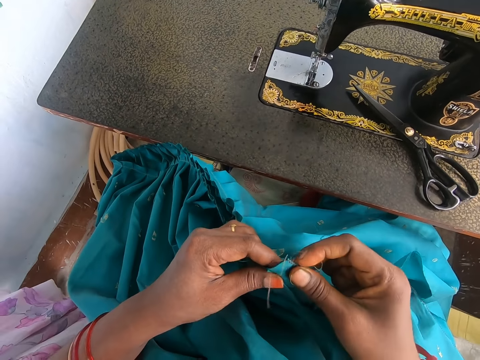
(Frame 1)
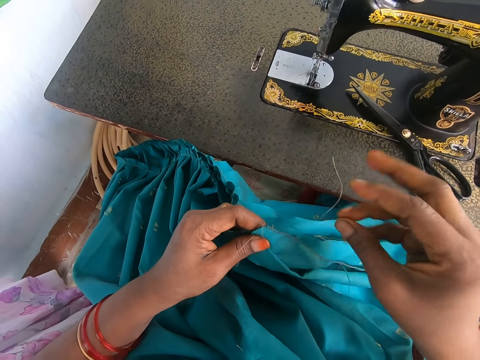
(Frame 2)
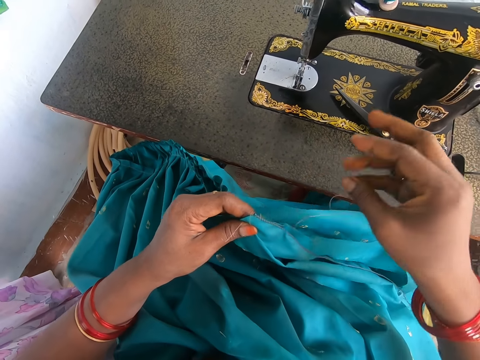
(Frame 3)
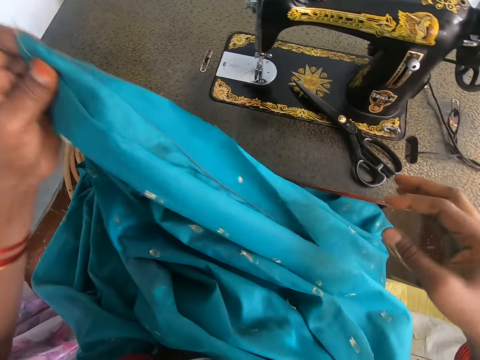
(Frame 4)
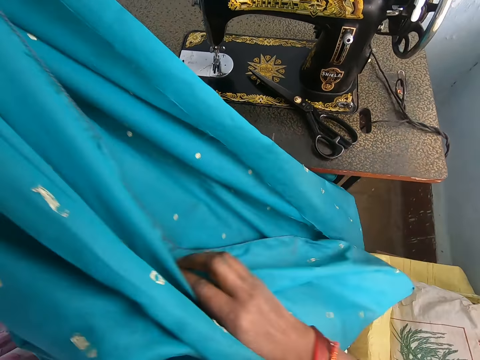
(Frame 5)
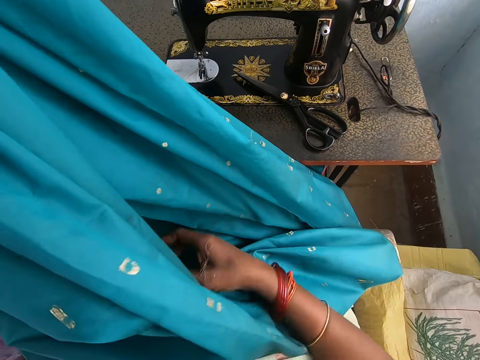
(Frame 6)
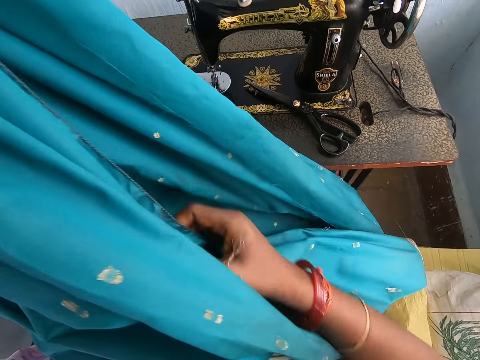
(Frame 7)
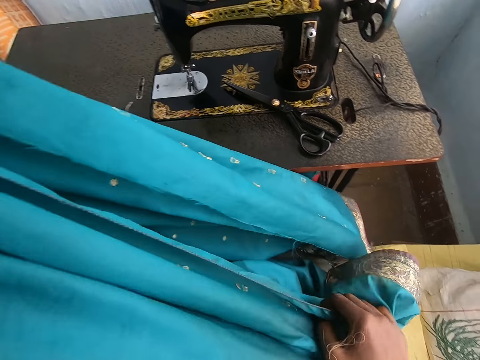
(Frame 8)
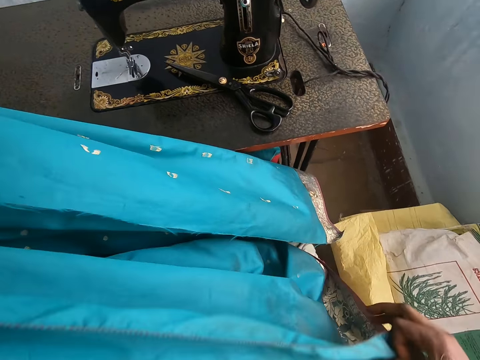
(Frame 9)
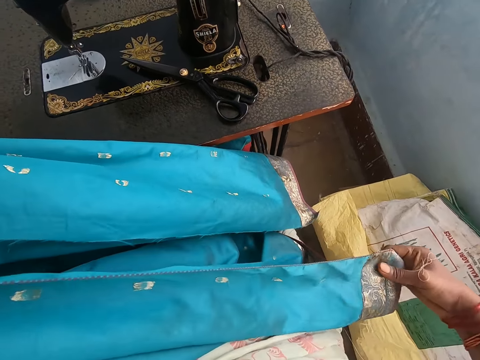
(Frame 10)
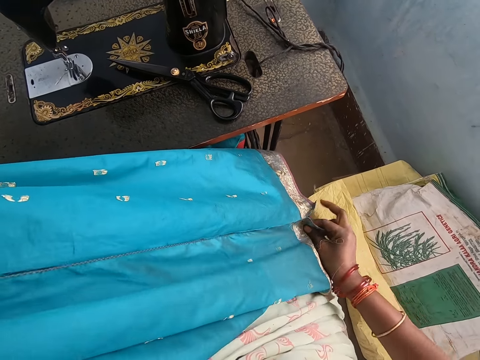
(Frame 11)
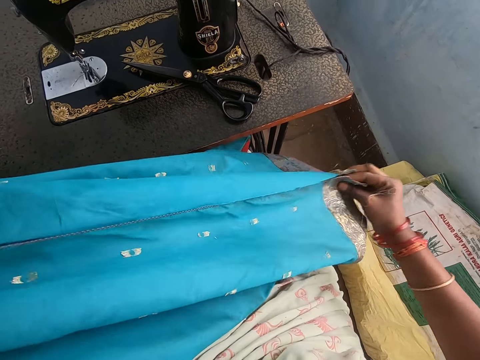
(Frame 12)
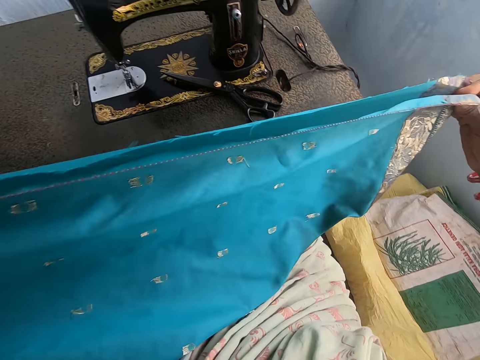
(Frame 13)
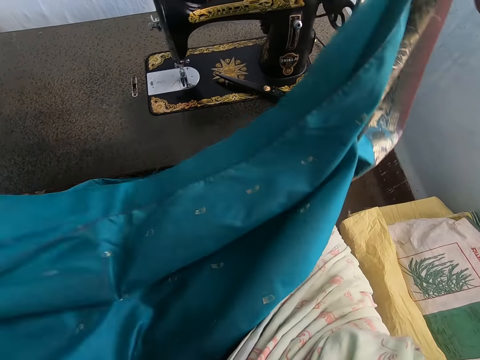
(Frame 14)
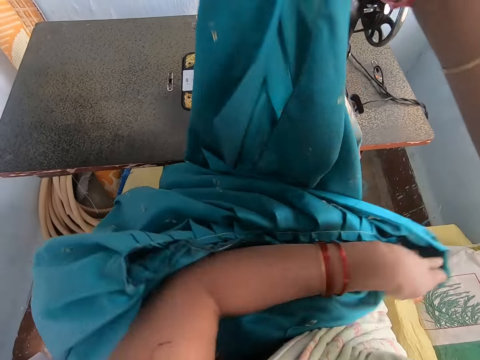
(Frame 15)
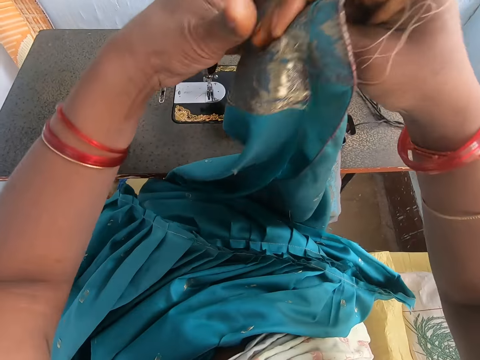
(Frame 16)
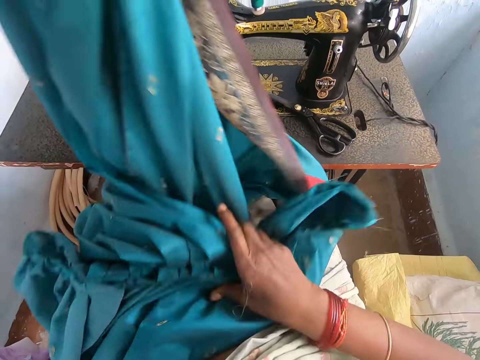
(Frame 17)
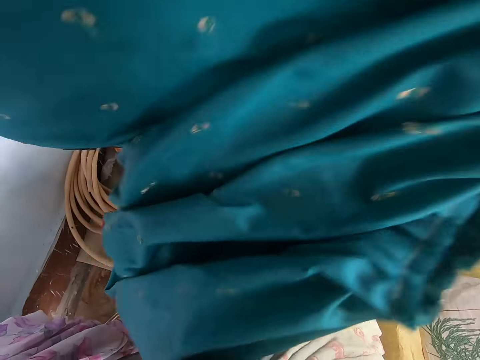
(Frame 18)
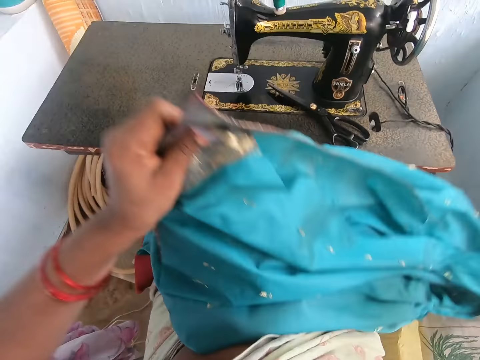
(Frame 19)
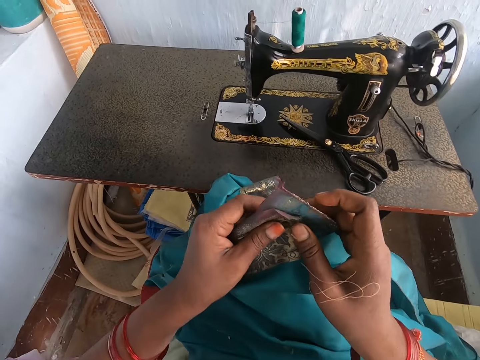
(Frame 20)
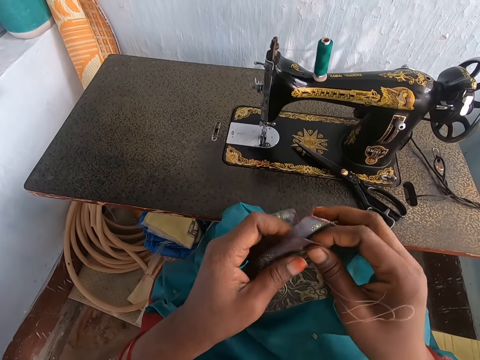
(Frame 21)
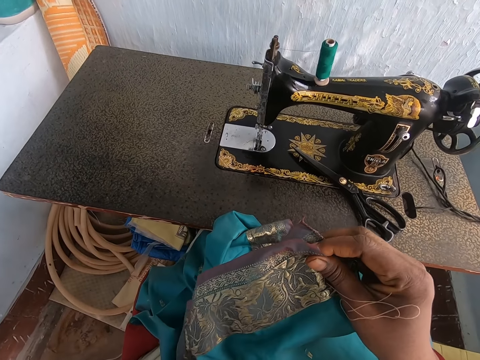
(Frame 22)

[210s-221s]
The camera wearer turns the garment. They lift up the garment. They turn the garment.

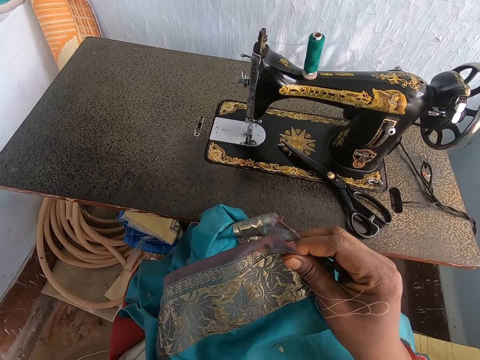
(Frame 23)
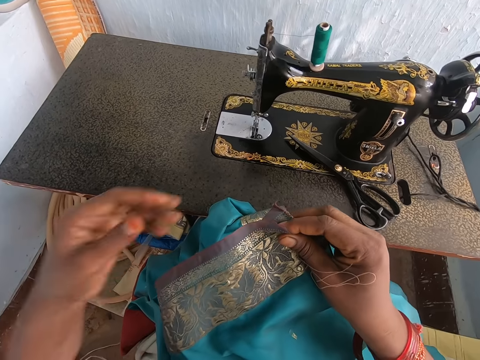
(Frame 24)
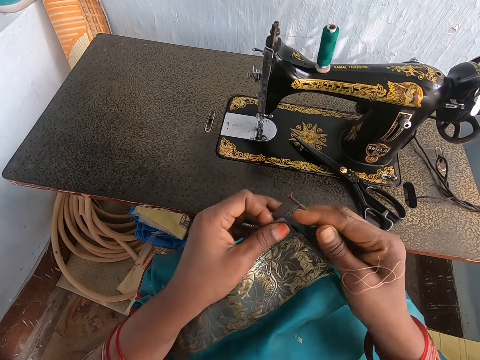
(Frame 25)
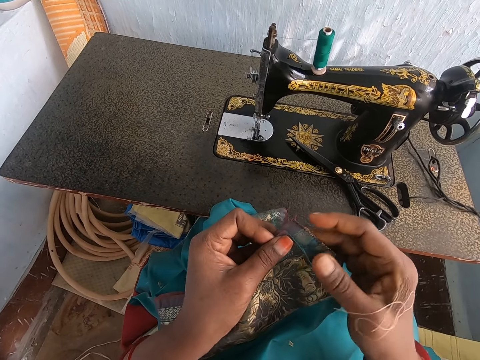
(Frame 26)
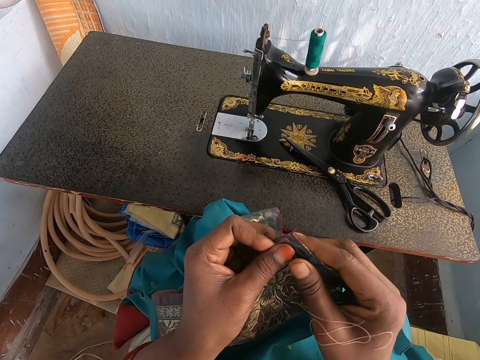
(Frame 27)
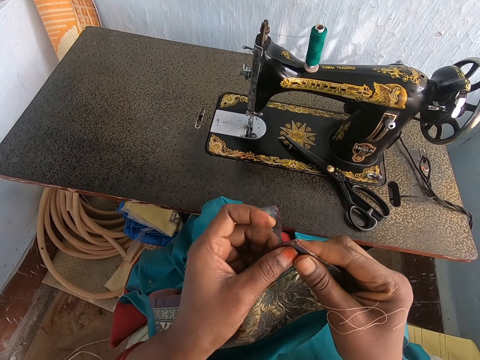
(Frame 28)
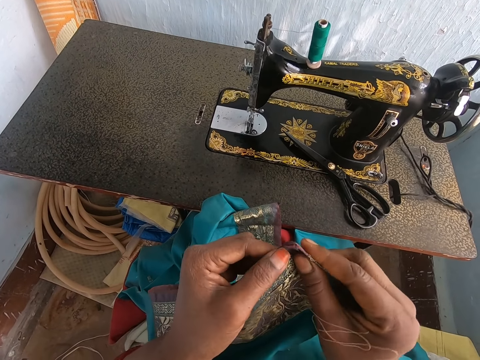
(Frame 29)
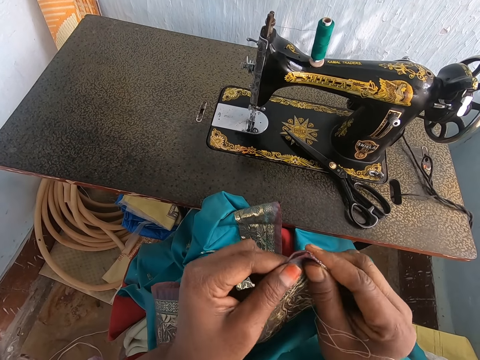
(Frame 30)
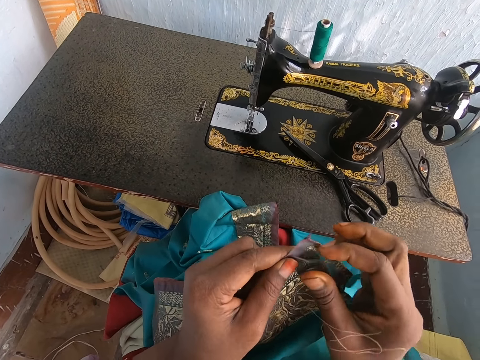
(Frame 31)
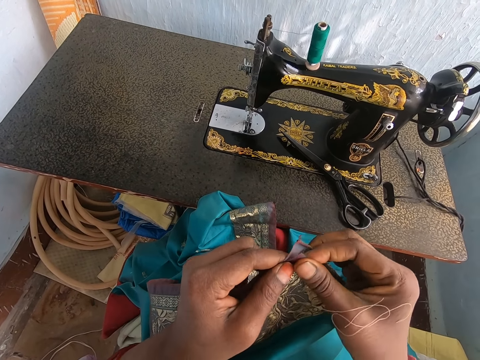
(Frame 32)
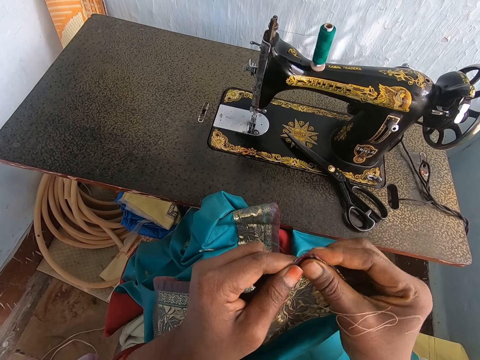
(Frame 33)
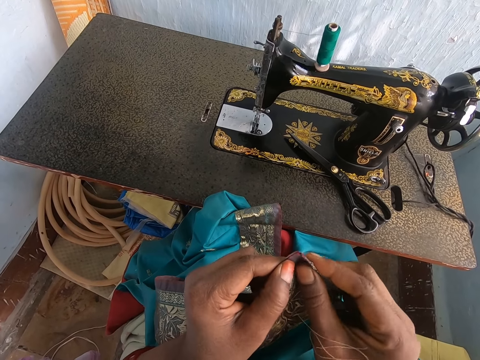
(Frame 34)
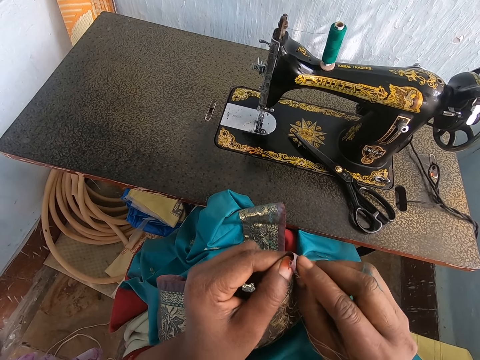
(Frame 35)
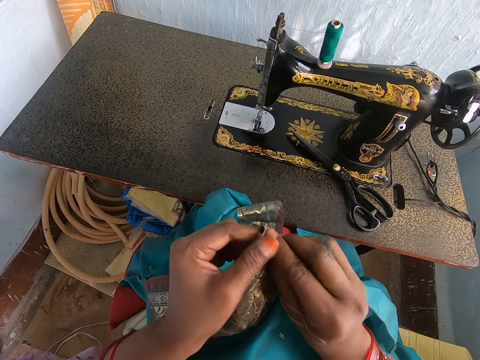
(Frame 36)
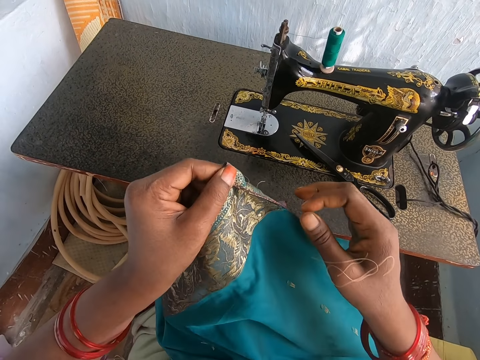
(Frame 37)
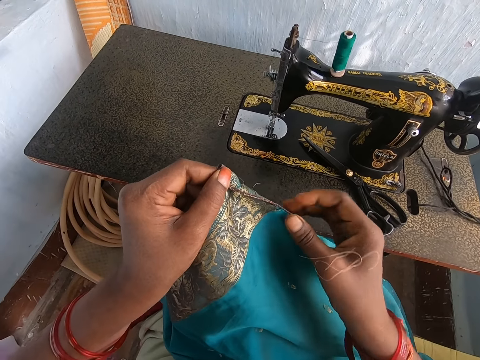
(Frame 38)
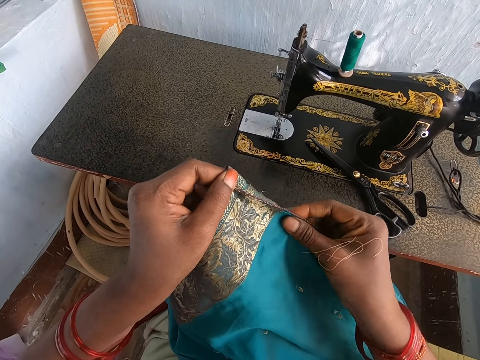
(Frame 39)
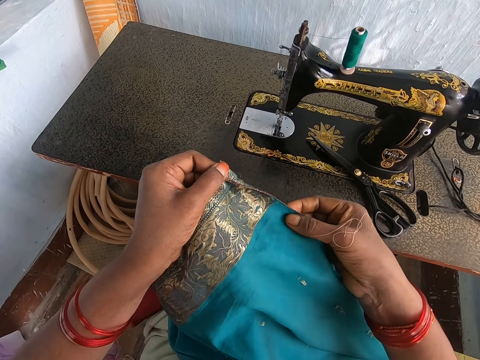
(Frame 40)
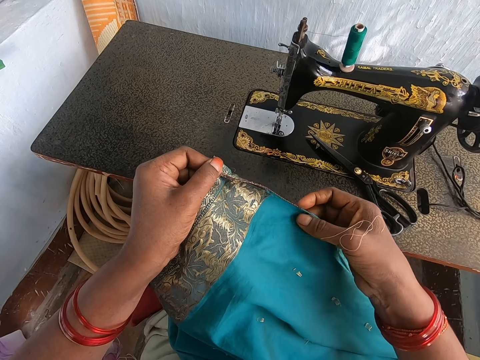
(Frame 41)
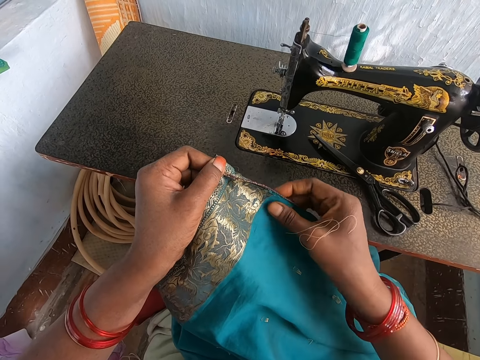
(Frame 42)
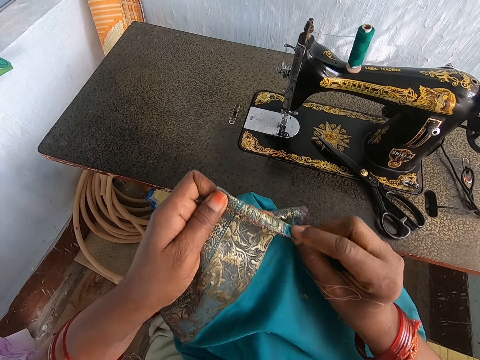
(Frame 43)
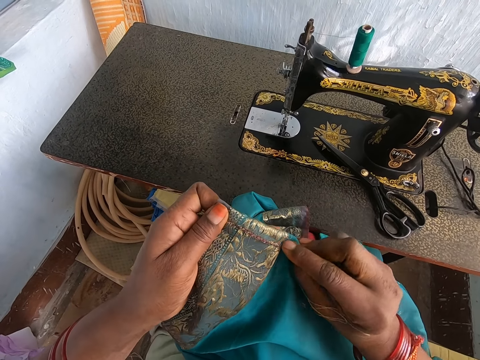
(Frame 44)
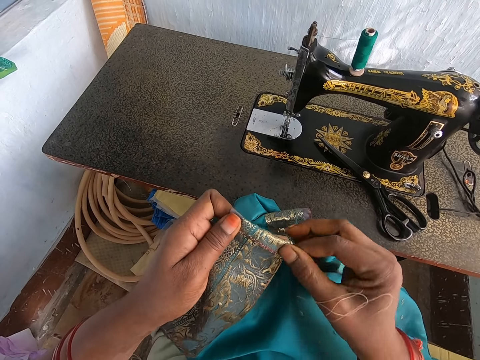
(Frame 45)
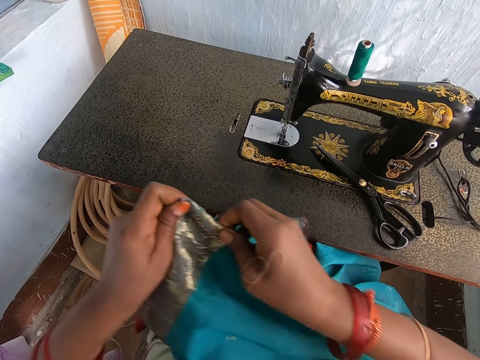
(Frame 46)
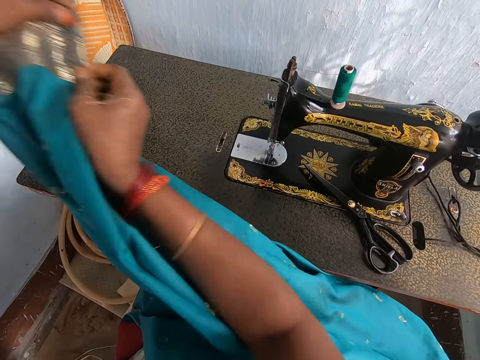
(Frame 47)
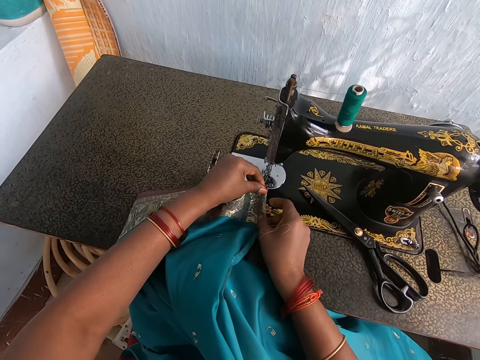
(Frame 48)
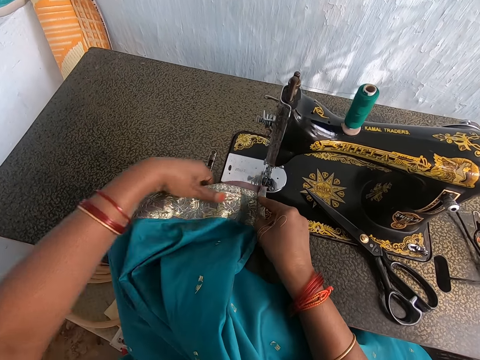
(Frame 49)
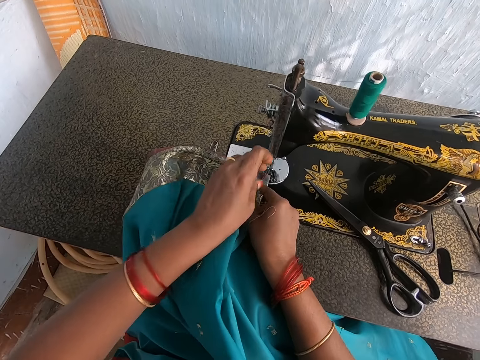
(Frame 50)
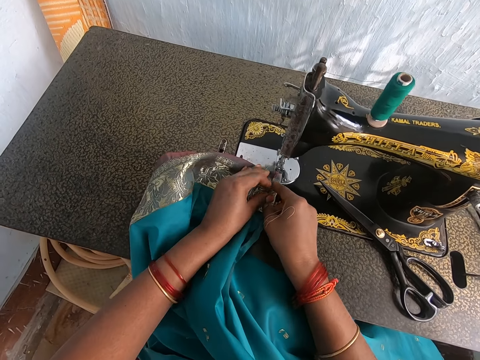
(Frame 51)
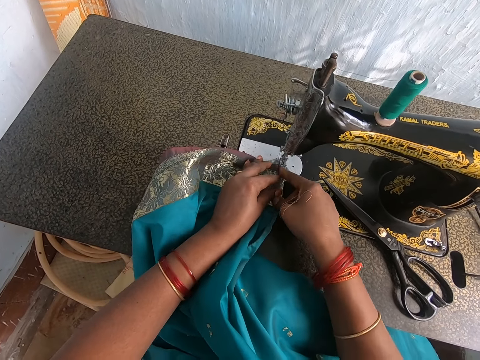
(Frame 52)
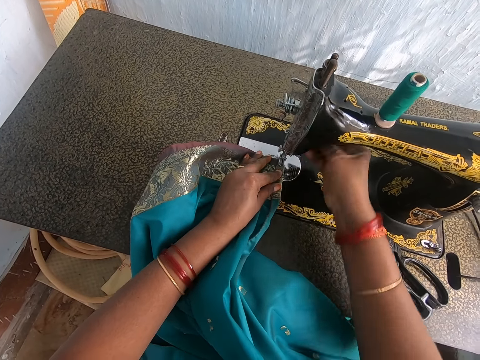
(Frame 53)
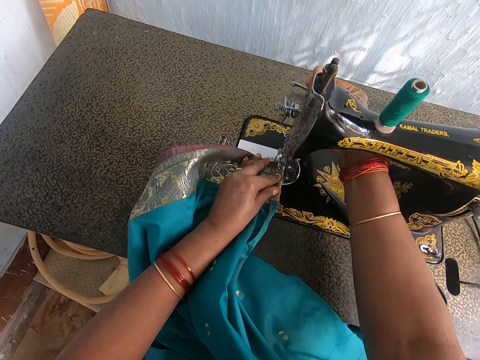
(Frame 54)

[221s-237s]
The camera wearer attaches the garment together. She folds the edge of the fabric with both hands. She places the fabric on the sewing machine with both hands. She flicks the presser bar lifter with her right hand.
